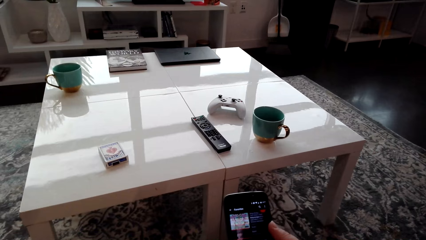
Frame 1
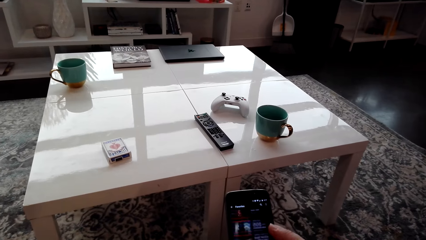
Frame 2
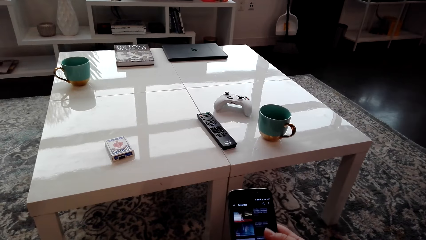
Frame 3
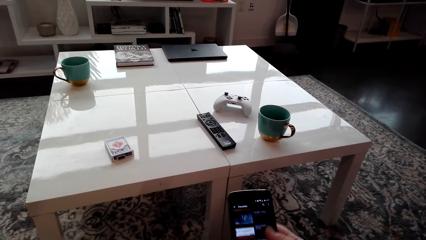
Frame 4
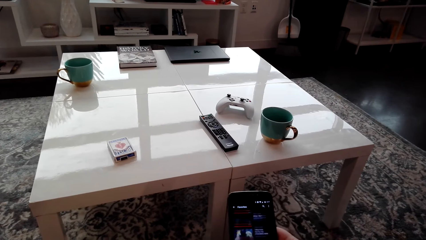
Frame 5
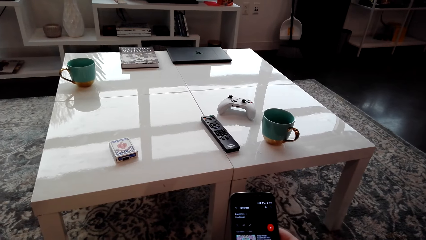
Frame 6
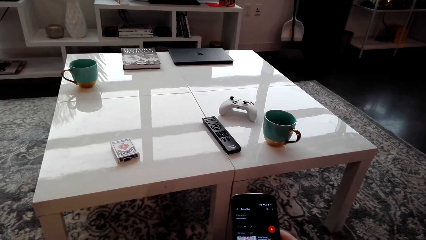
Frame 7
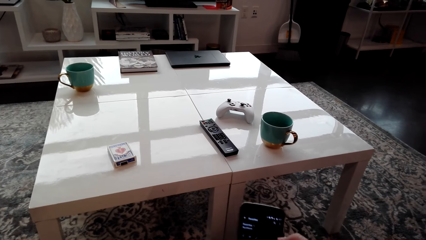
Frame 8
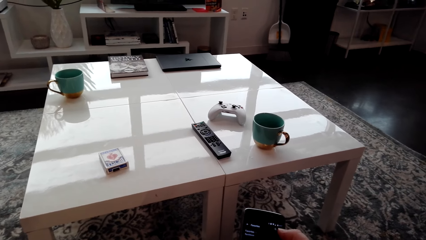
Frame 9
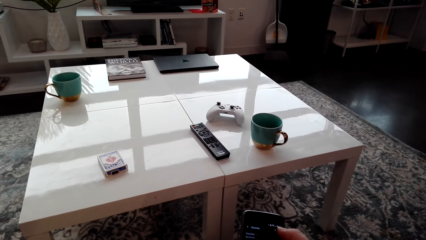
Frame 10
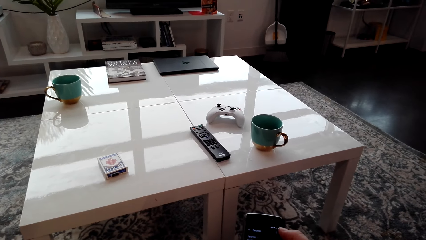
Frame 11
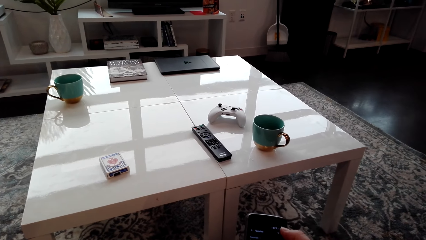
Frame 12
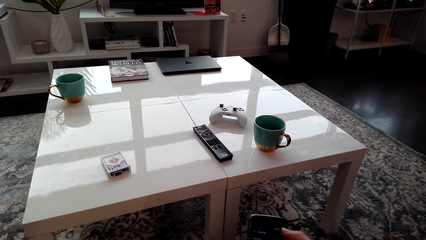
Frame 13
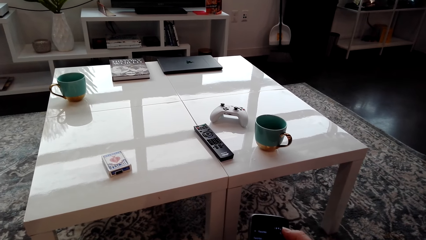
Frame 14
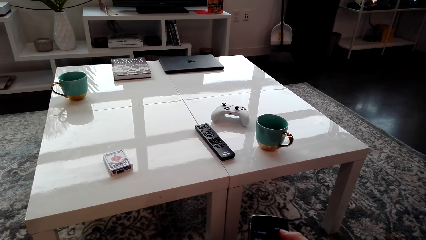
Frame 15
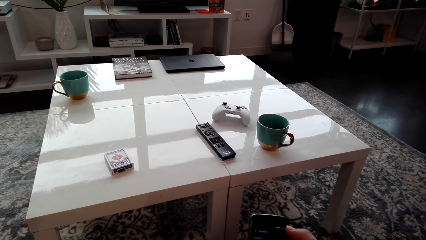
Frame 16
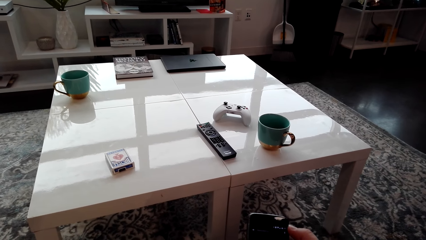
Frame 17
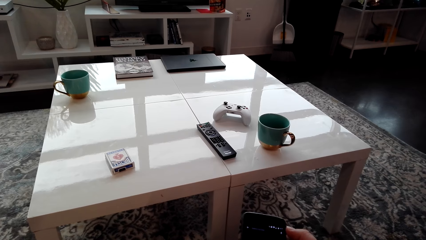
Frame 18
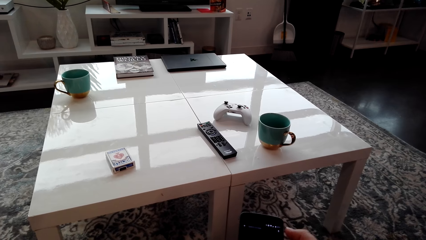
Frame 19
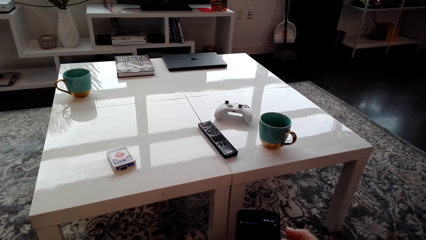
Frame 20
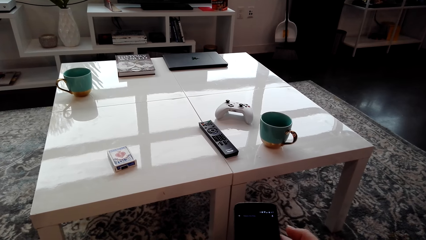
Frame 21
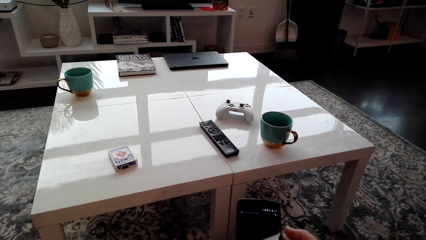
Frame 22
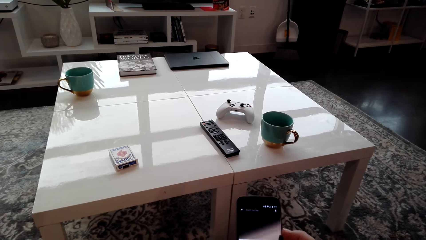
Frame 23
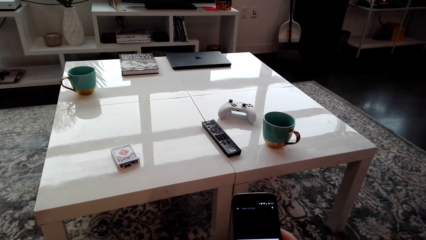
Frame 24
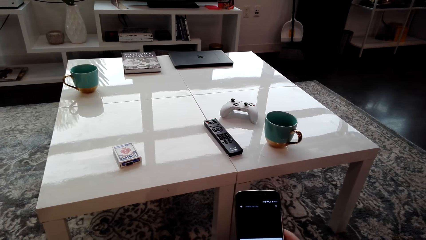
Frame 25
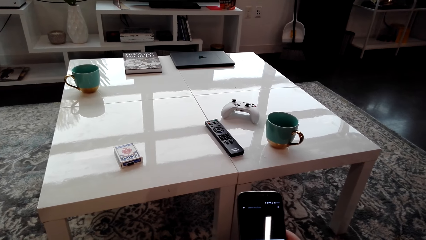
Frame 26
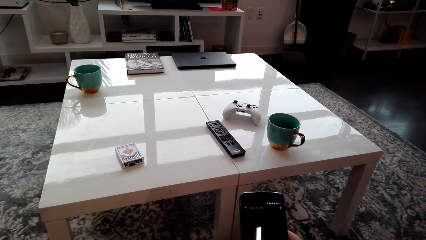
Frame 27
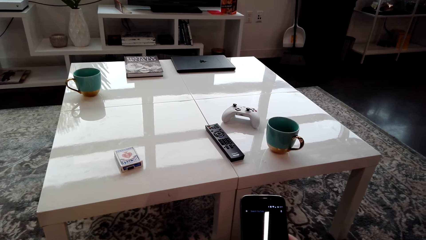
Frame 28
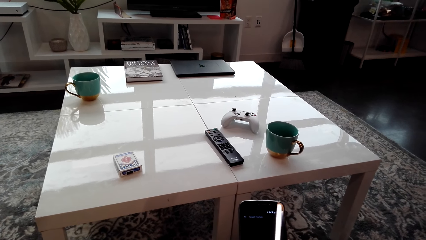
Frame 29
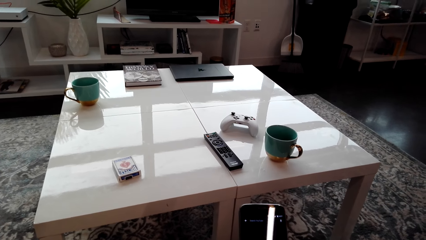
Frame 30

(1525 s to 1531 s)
The camera wearer operates the phone in his hands.

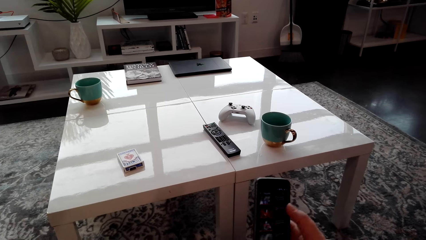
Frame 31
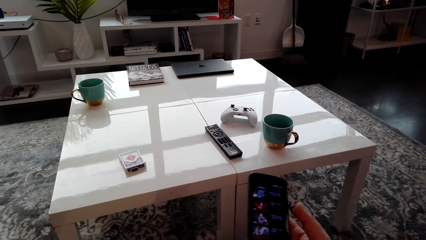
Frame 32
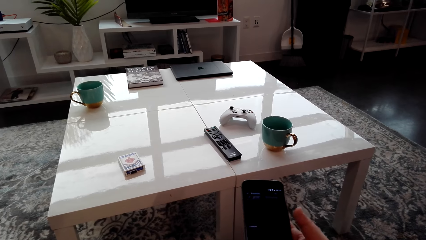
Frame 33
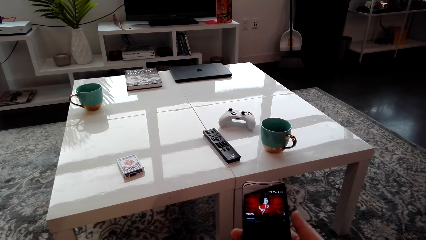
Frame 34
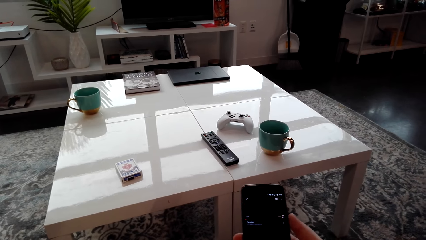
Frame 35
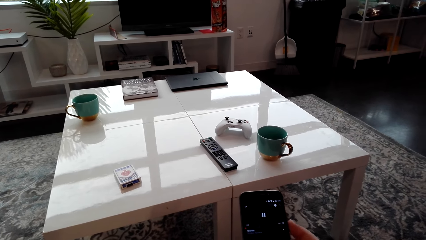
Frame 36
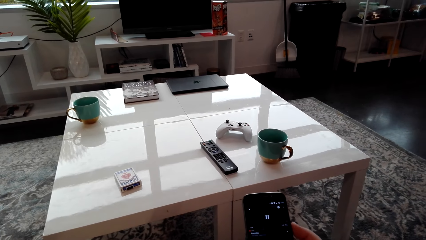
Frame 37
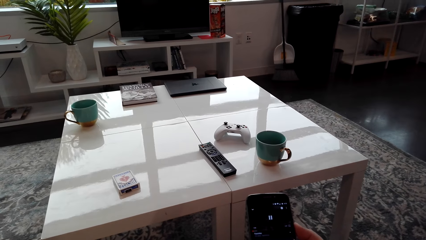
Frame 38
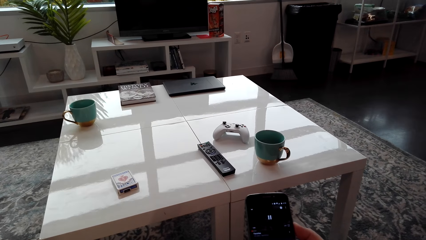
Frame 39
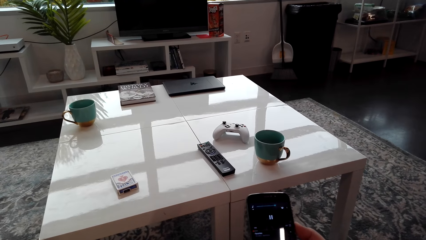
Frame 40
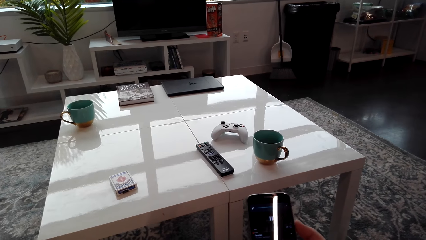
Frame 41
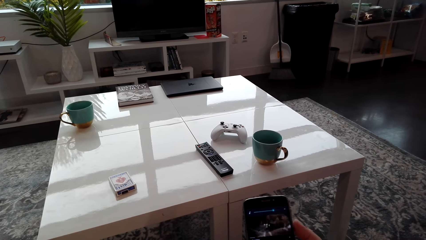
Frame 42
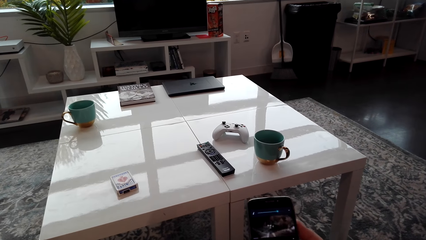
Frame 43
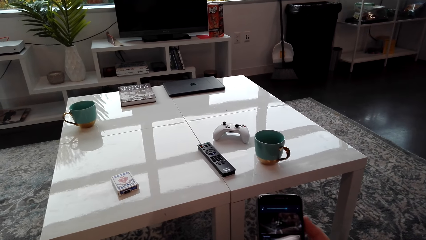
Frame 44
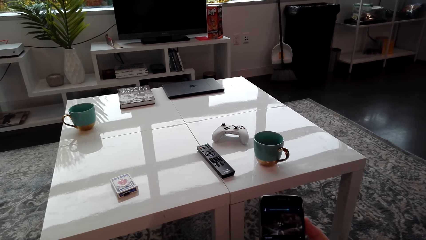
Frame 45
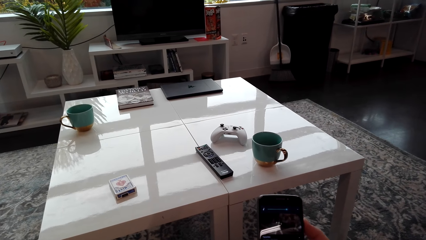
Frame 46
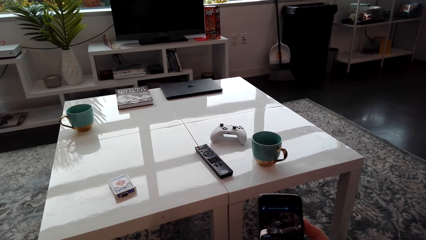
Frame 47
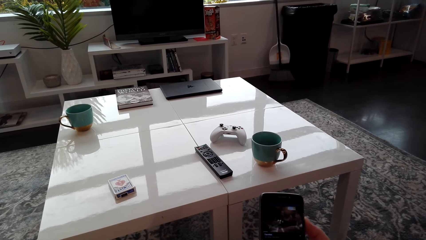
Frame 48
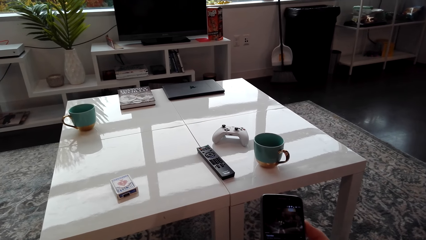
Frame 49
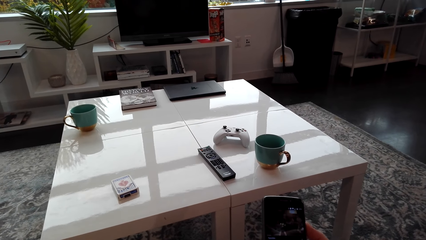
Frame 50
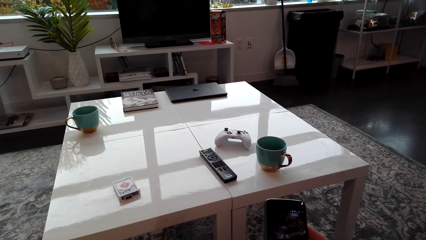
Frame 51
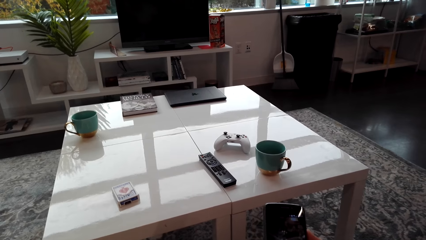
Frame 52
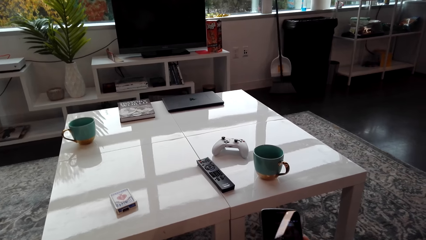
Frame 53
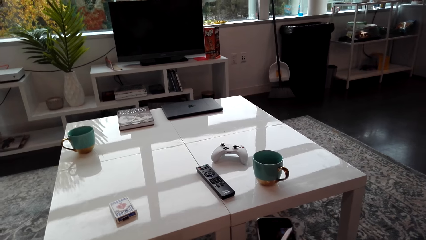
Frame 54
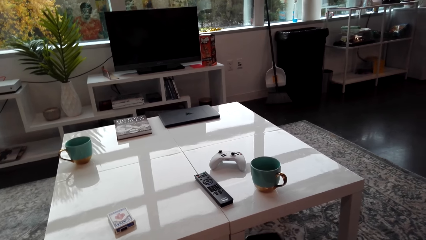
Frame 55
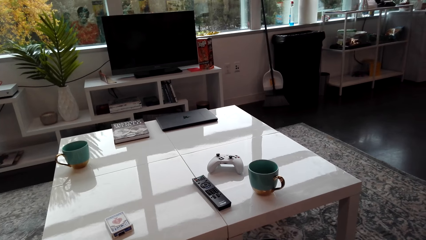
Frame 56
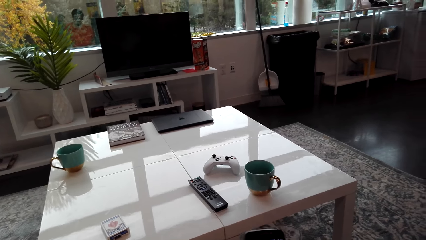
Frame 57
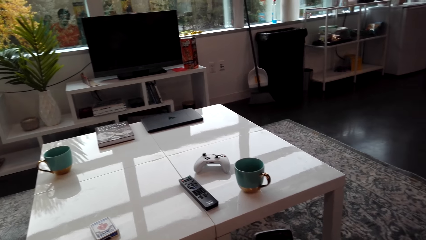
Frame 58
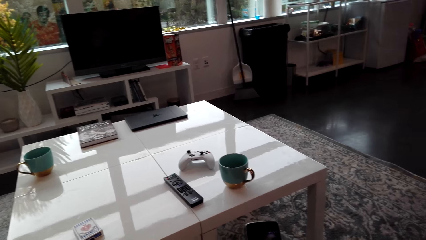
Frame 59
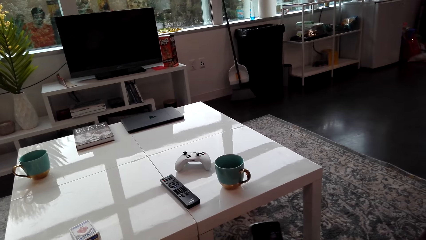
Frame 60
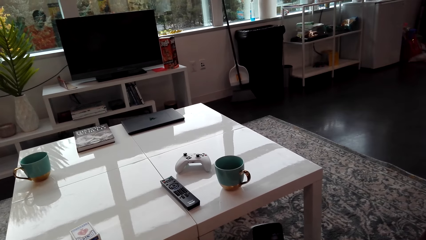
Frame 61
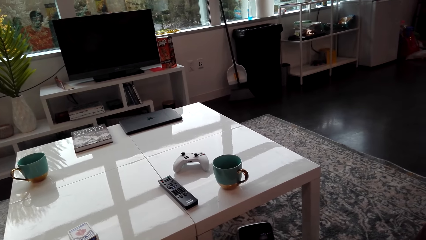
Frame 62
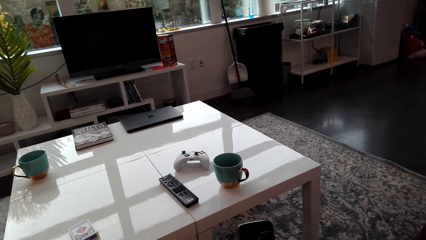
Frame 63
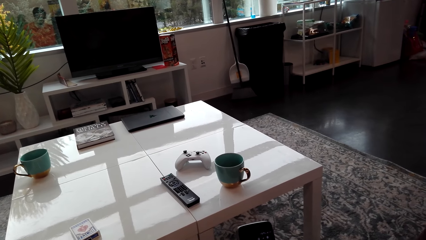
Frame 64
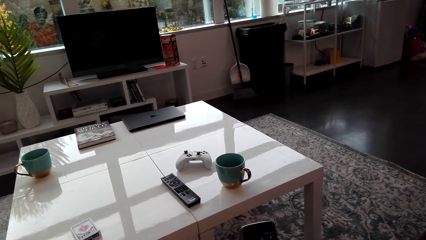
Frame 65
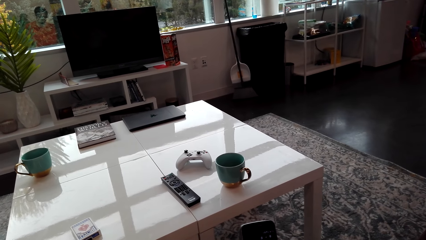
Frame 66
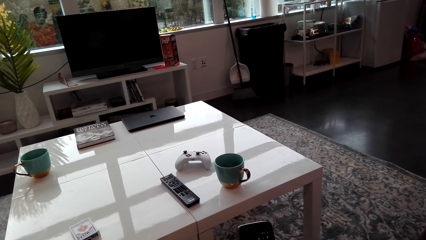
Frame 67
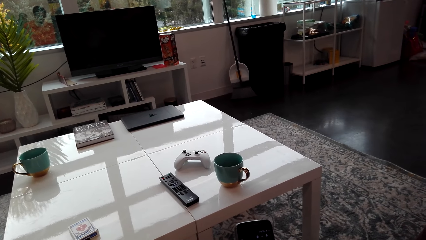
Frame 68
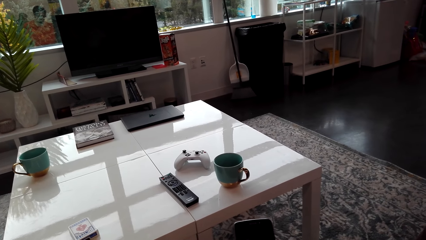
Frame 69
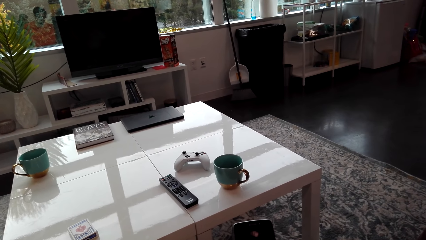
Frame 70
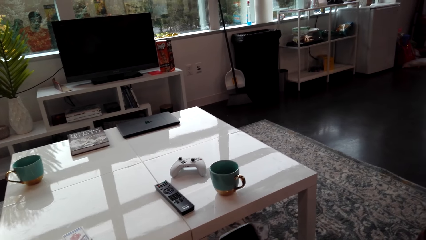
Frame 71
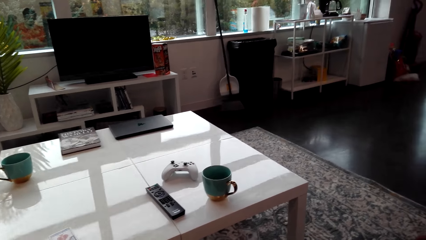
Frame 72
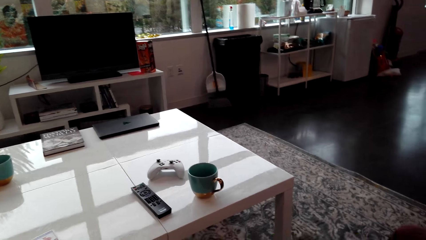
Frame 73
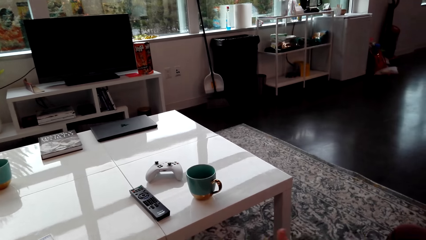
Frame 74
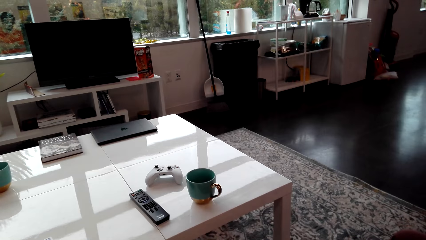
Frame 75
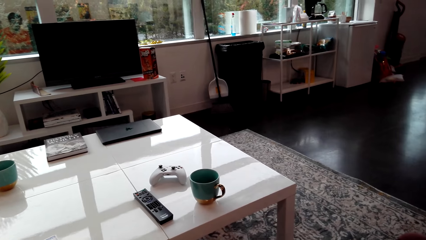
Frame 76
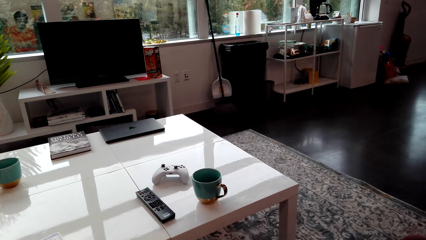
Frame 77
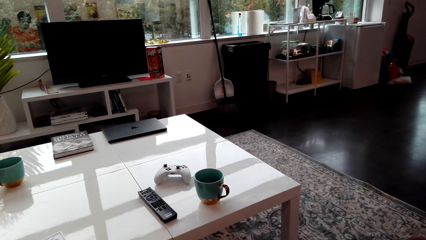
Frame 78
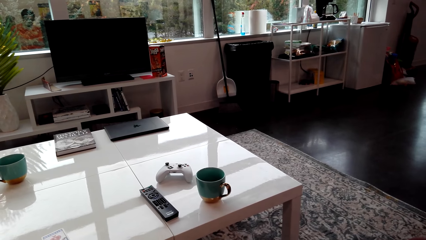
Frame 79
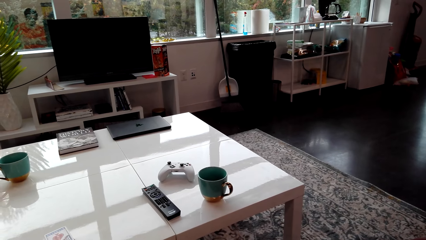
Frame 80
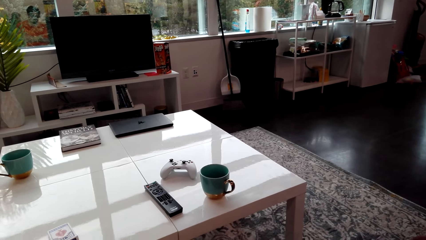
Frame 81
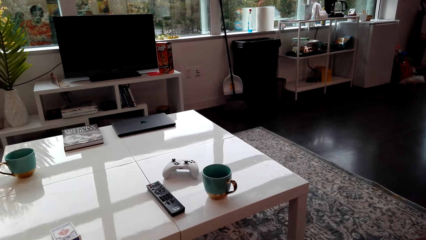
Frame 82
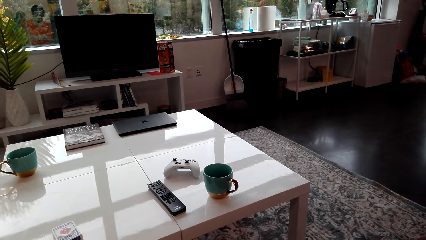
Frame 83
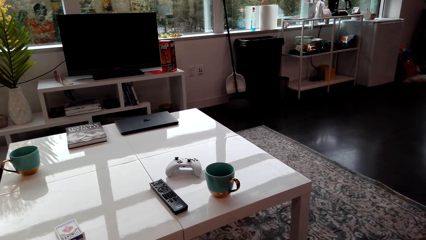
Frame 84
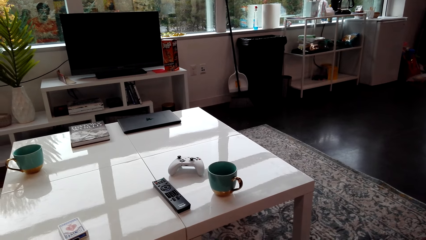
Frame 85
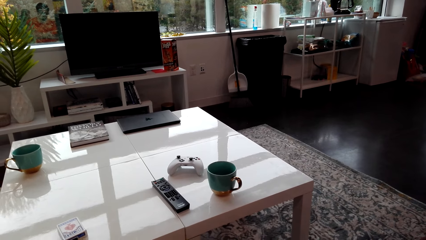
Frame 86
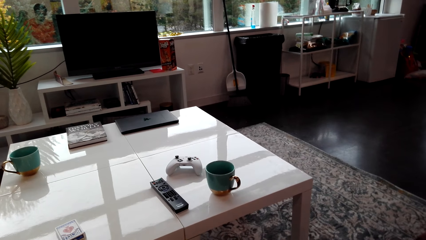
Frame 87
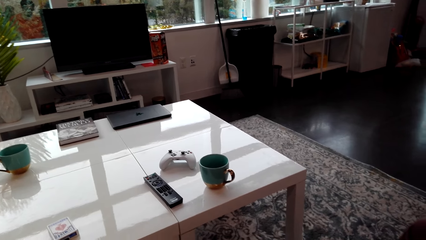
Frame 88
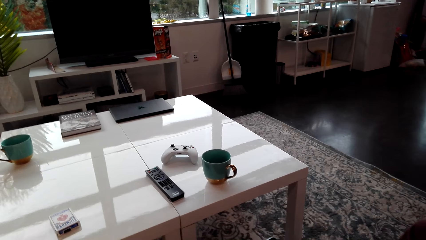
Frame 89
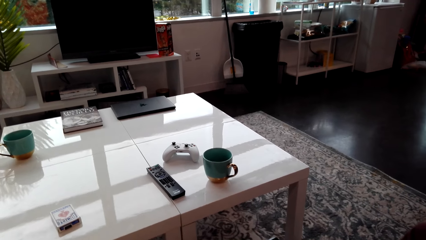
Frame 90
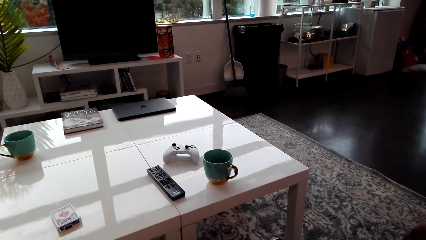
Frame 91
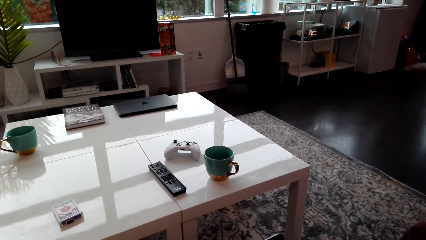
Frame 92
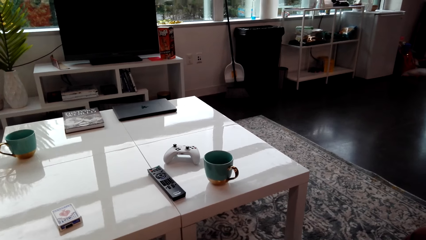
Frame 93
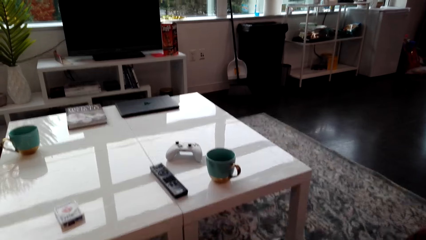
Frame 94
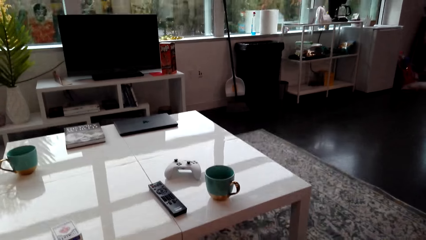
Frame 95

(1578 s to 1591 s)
The camera wearer watches the video on the phone. They look around.
